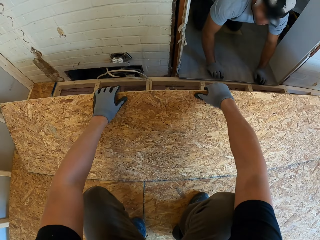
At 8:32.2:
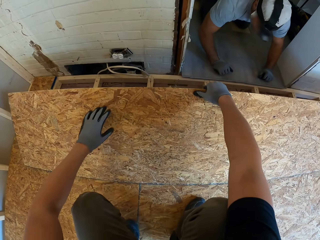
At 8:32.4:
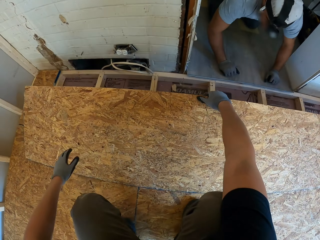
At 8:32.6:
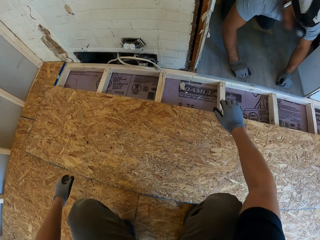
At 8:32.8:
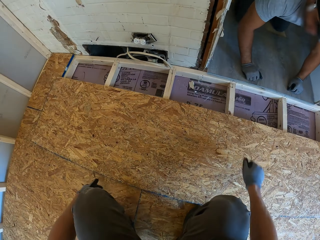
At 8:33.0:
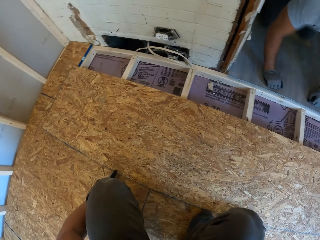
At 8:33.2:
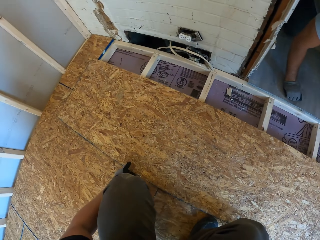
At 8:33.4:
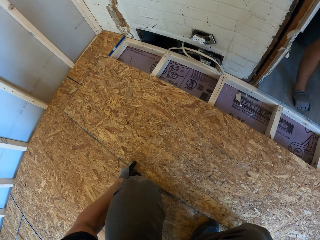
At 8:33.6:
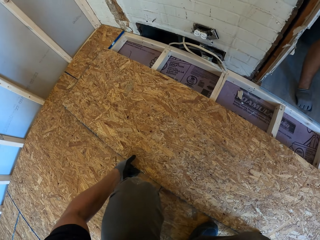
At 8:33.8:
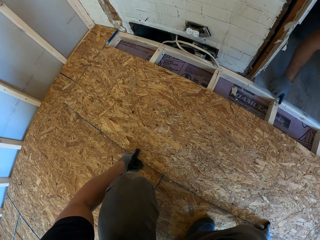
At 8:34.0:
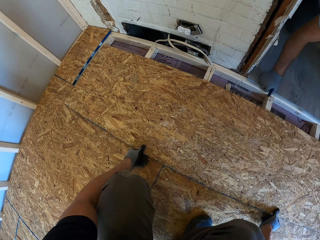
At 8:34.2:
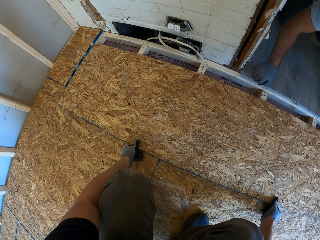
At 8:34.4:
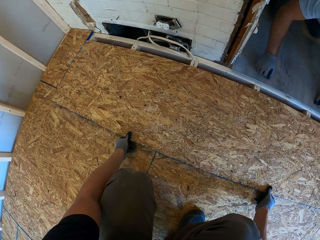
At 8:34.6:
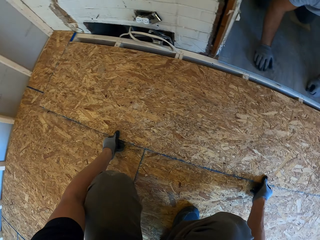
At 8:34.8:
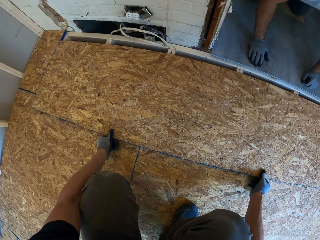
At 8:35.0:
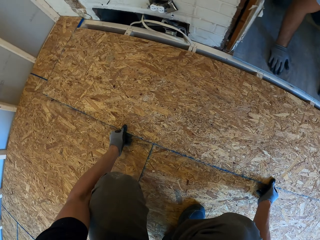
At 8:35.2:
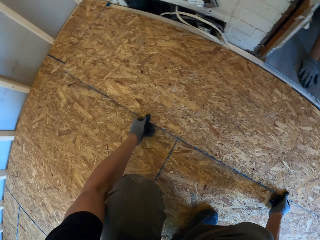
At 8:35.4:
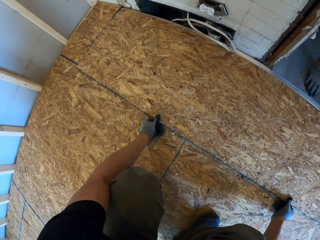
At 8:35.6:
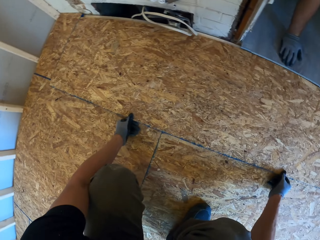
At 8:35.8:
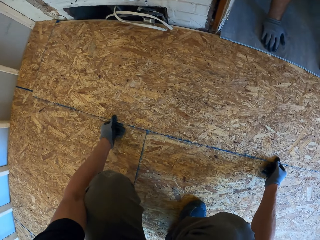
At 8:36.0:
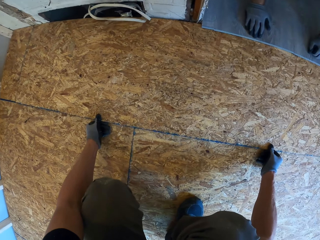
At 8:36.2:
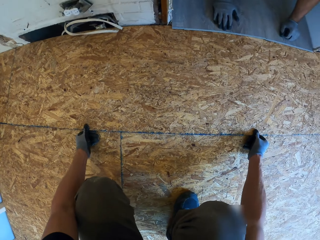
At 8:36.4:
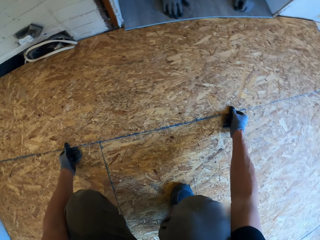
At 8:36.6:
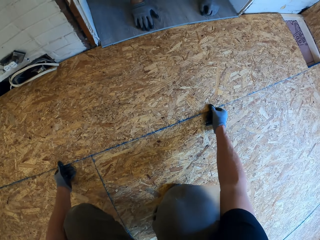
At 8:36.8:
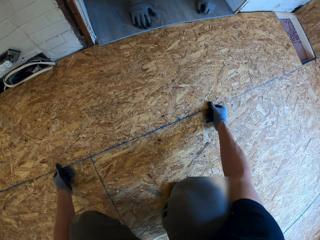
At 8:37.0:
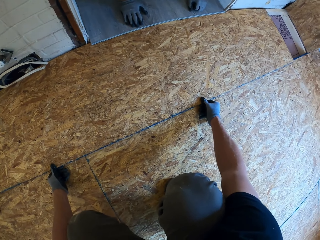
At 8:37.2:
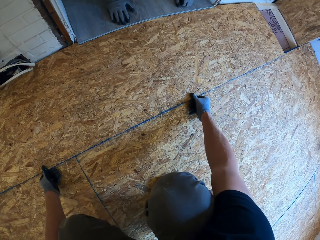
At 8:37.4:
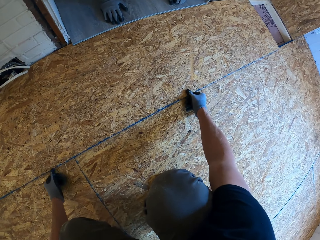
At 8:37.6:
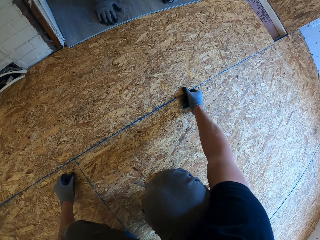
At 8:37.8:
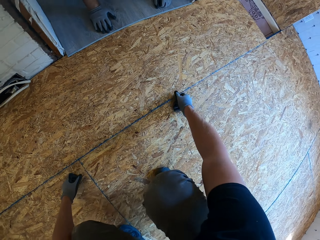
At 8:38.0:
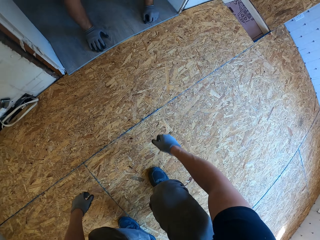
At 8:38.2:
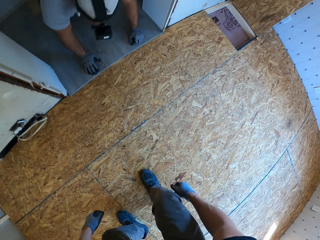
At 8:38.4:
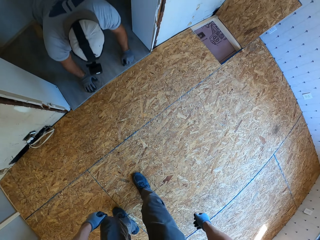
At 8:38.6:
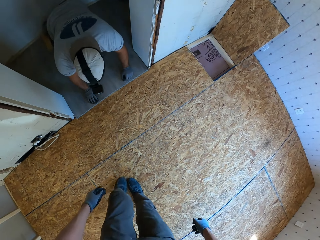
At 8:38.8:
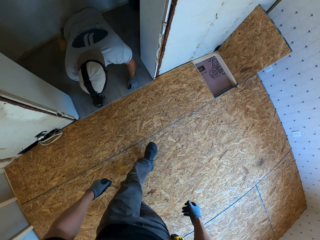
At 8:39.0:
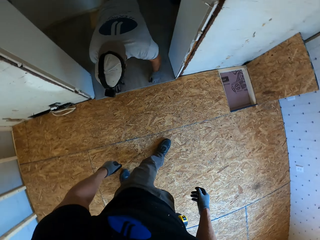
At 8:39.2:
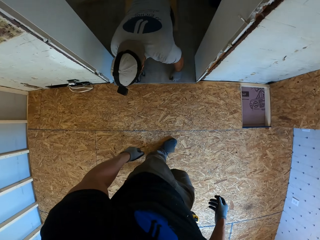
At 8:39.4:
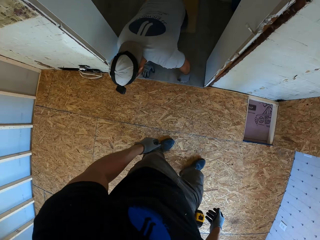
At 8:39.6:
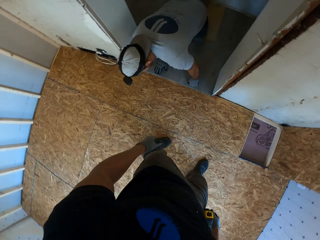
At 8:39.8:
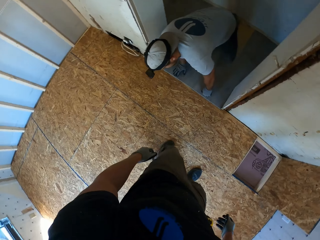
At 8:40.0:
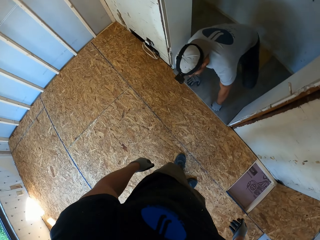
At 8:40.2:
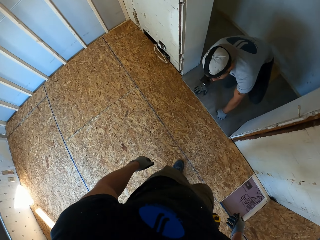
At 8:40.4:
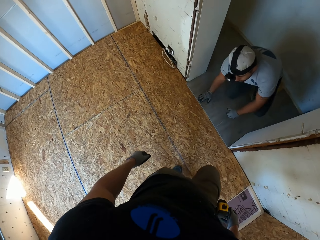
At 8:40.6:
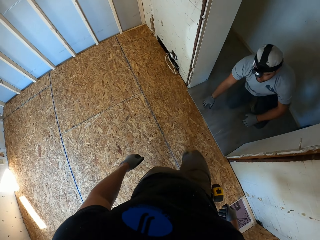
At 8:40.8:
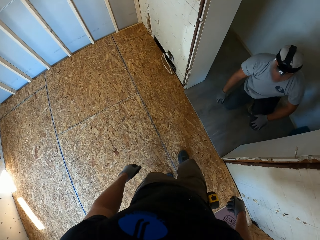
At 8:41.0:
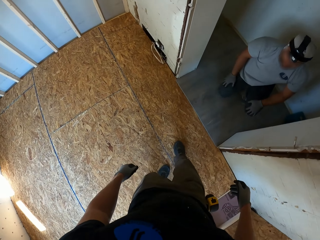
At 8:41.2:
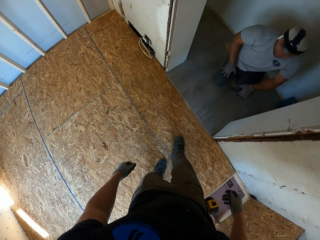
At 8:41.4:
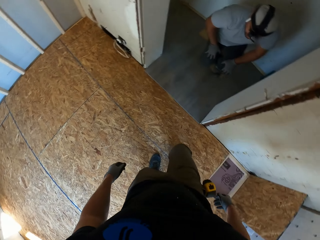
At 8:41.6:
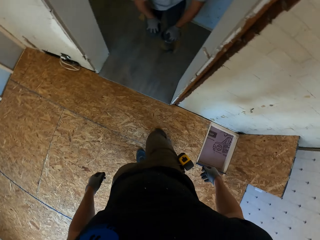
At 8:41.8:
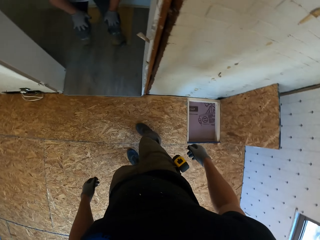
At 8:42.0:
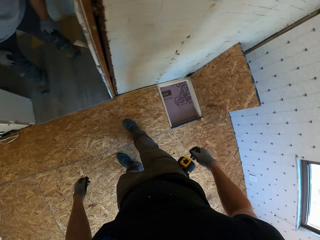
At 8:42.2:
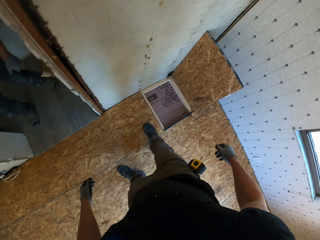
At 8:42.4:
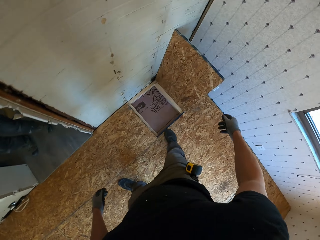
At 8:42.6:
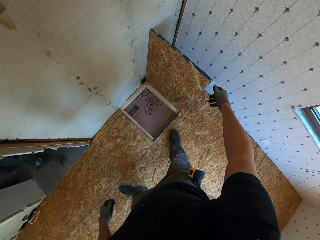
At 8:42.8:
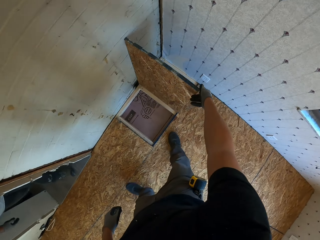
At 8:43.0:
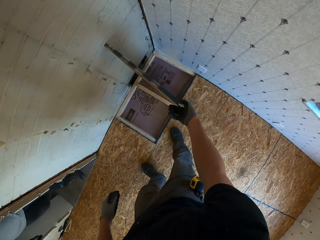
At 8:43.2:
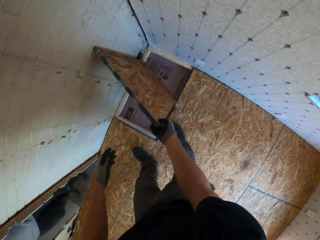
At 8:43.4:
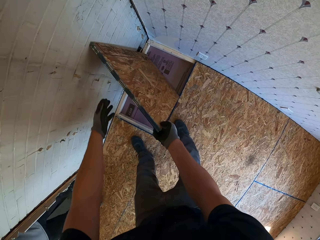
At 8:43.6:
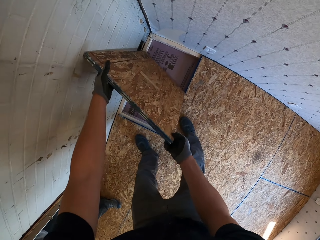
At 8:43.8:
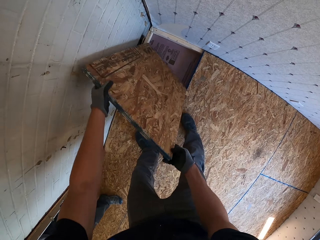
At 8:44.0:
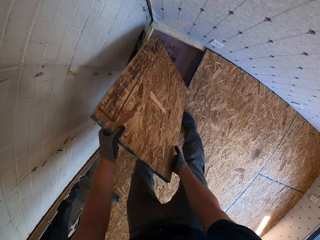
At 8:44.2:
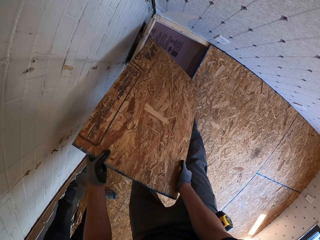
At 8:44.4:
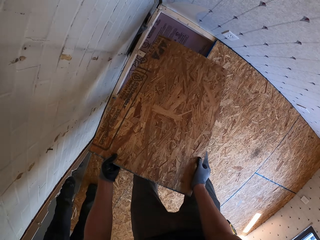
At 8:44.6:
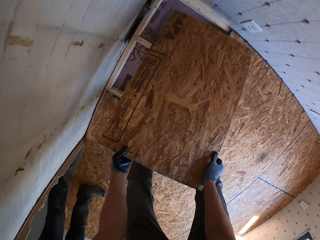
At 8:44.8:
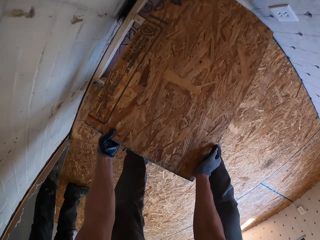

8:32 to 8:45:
The camera wearer steps on the plywood with his leg.

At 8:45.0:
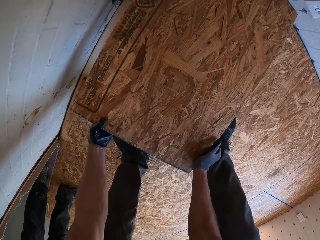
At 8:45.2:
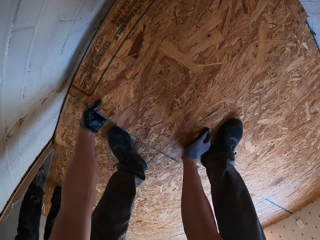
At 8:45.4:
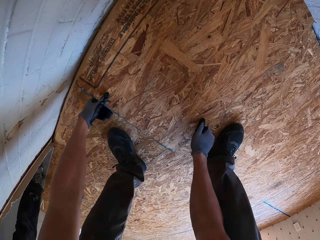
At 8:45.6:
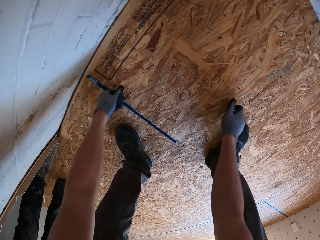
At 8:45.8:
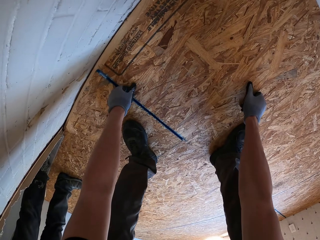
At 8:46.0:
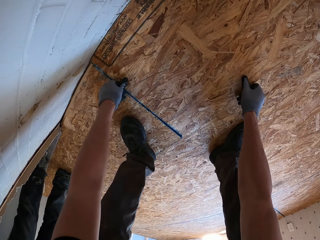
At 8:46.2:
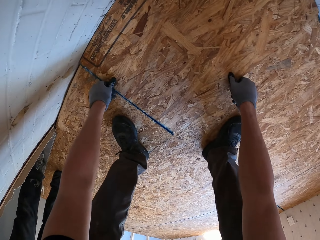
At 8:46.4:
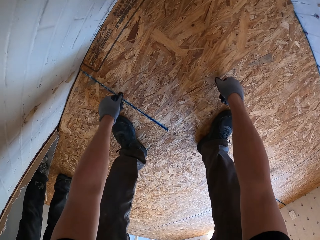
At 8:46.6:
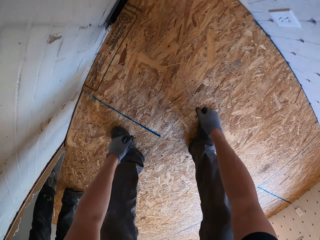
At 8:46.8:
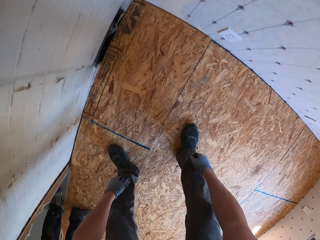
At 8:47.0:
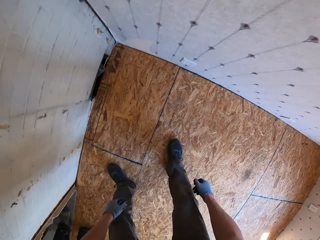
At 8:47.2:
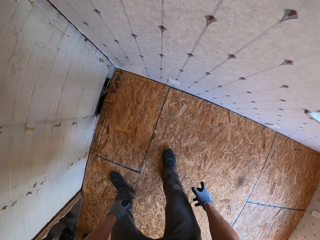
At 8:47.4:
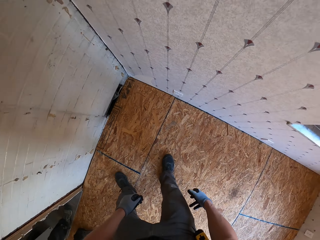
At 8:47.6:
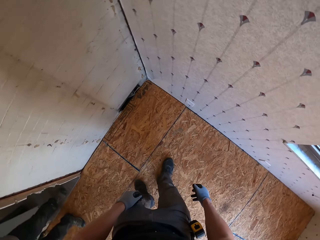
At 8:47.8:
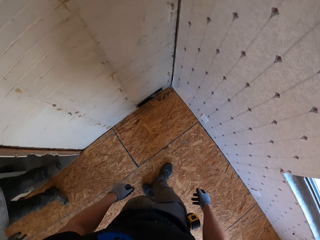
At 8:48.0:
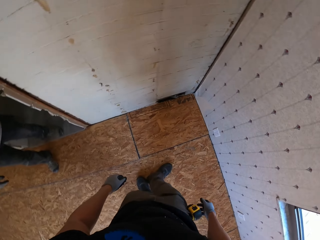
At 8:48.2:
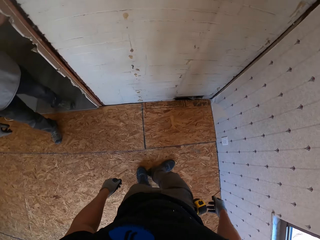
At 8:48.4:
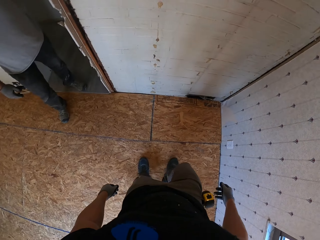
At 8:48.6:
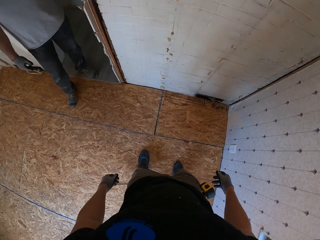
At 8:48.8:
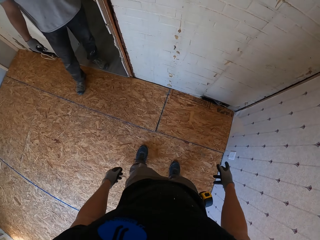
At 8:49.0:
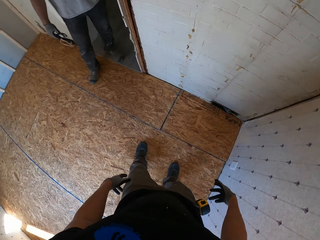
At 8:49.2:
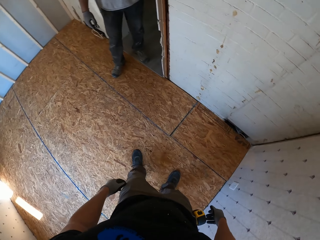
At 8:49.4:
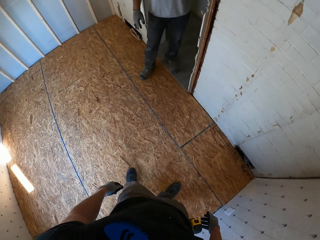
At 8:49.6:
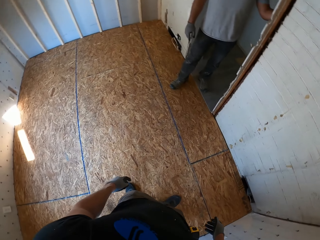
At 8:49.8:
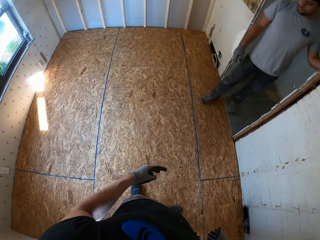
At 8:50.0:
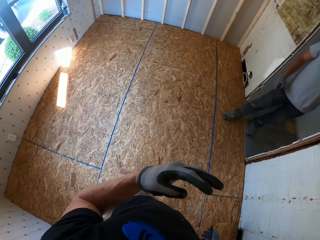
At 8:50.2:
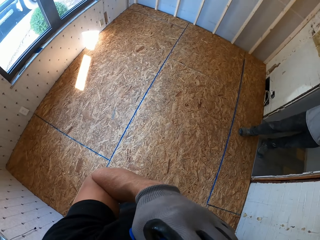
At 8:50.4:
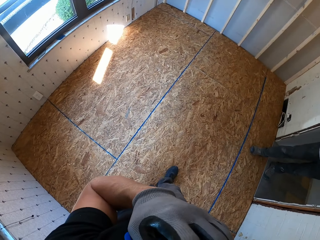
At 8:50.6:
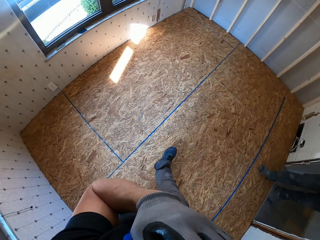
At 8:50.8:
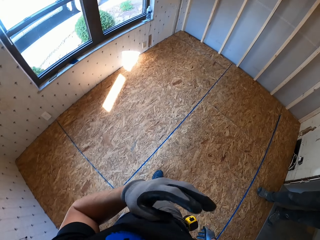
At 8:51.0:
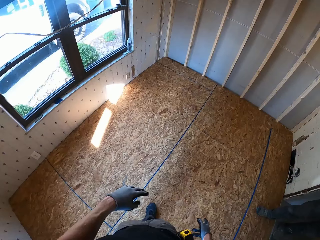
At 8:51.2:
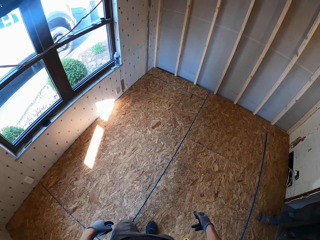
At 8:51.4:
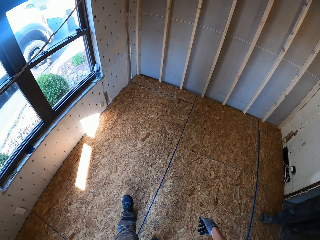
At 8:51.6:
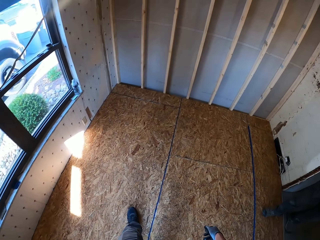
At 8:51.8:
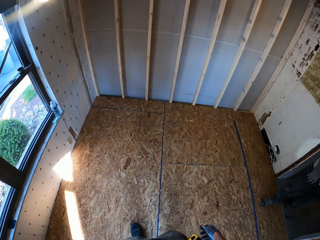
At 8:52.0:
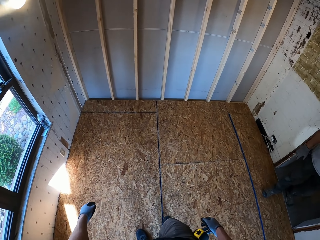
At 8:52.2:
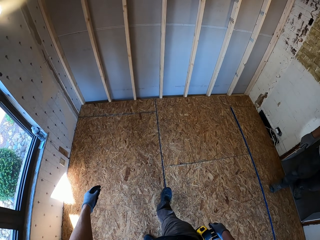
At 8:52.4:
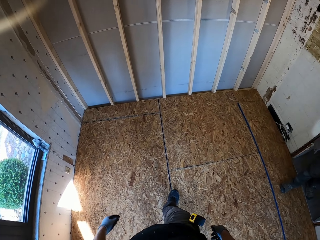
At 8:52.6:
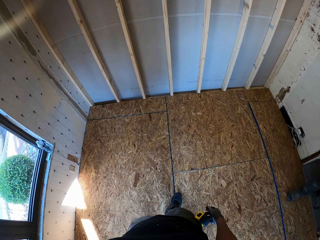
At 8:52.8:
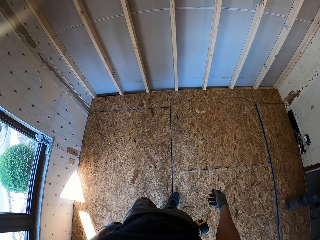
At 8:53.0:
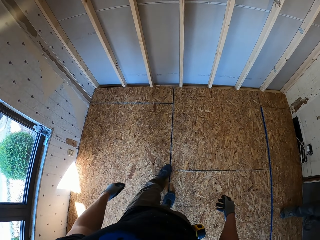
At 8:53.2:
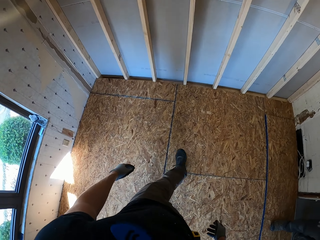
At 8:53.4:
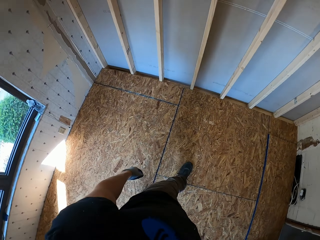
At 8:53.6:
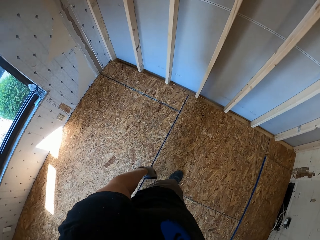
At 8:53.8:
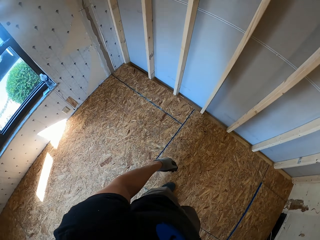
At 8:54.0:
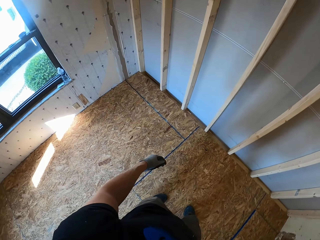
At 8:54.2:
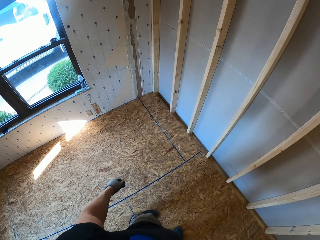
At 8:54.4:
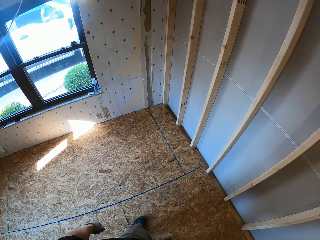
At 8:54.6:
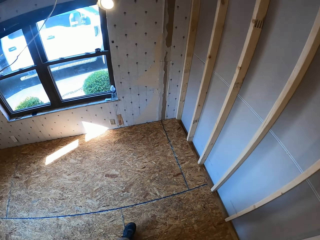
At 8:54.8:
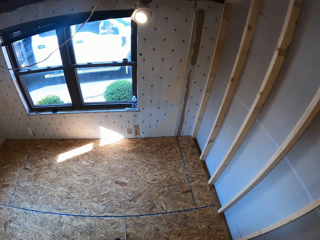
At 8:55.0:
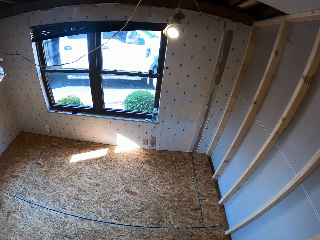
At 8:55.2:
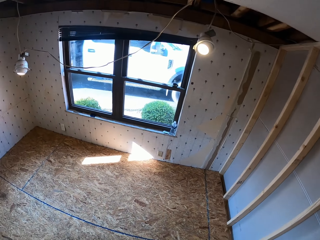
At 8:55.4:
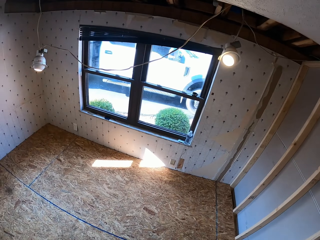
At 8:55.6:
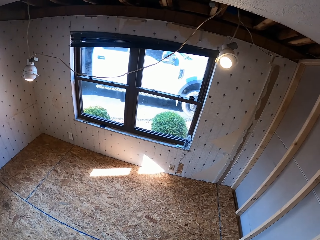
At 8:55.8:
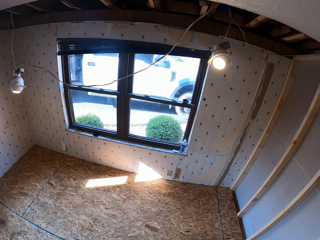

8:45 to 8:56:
The camera wearer fits a plywood on the ground surface.
